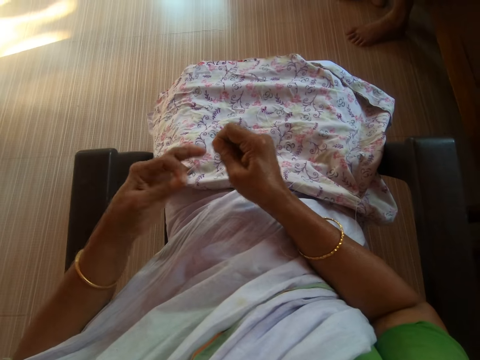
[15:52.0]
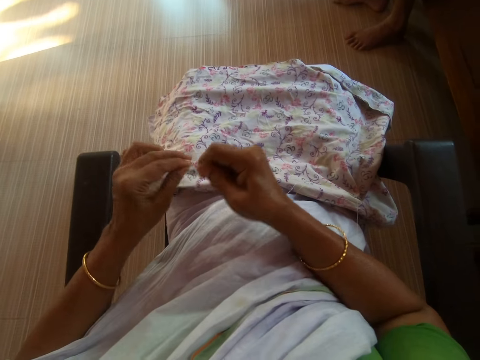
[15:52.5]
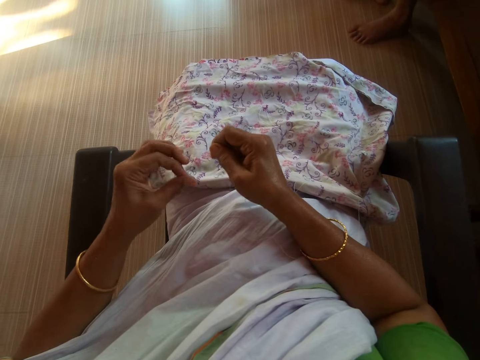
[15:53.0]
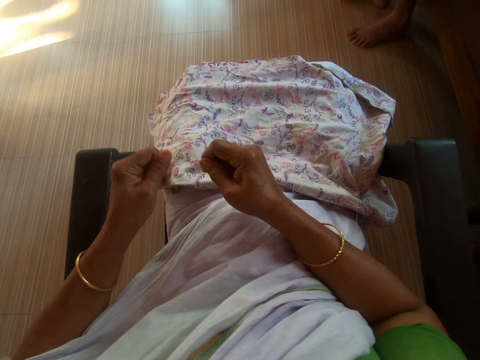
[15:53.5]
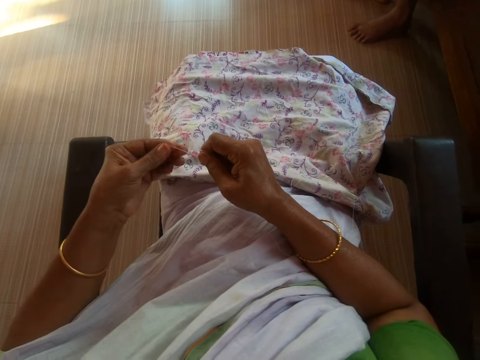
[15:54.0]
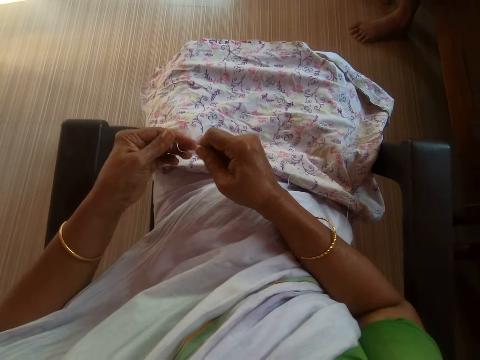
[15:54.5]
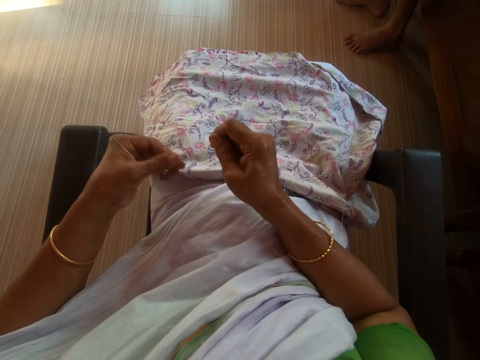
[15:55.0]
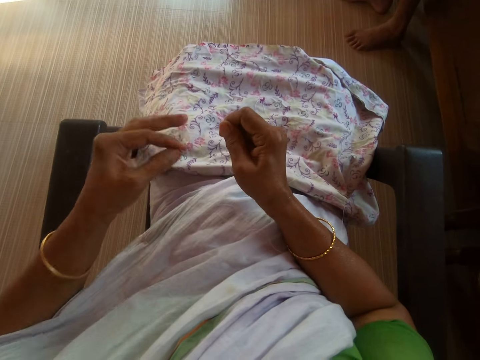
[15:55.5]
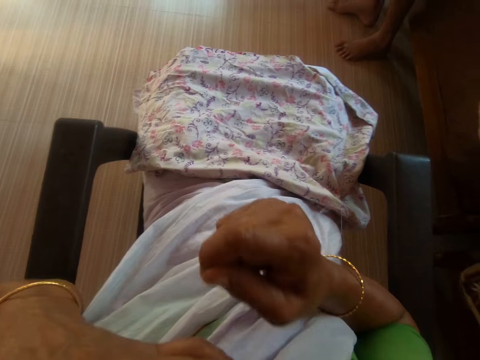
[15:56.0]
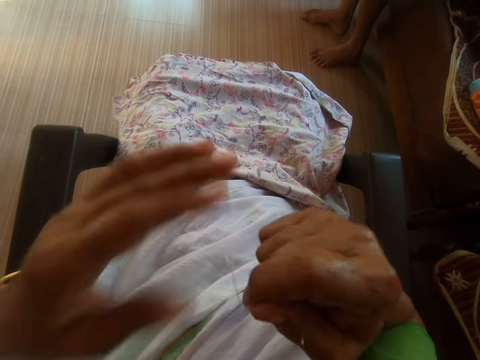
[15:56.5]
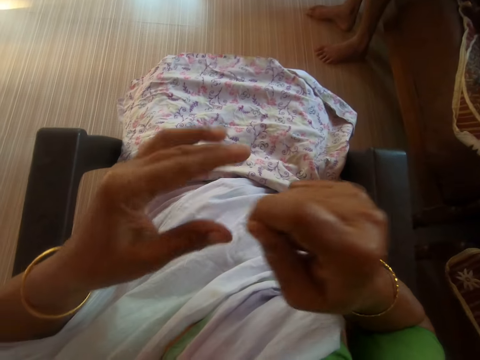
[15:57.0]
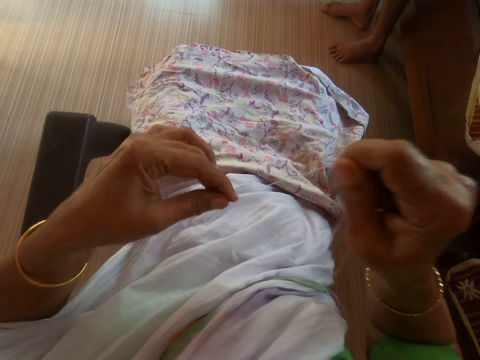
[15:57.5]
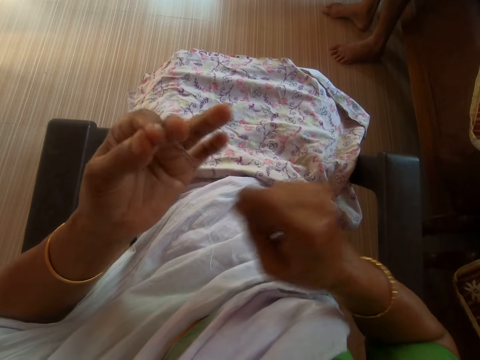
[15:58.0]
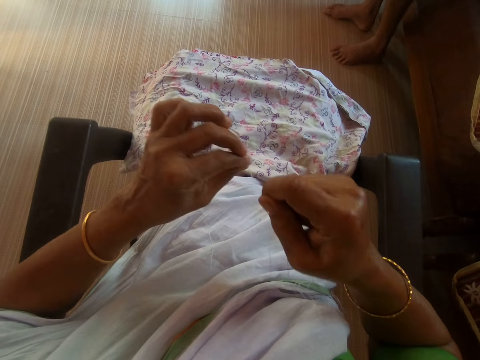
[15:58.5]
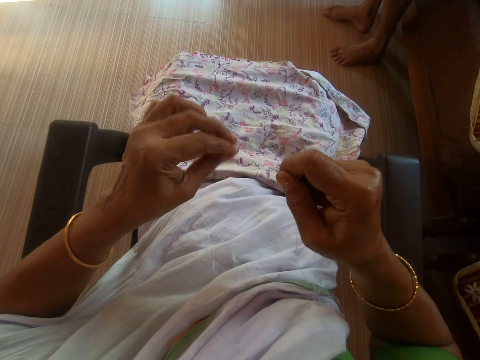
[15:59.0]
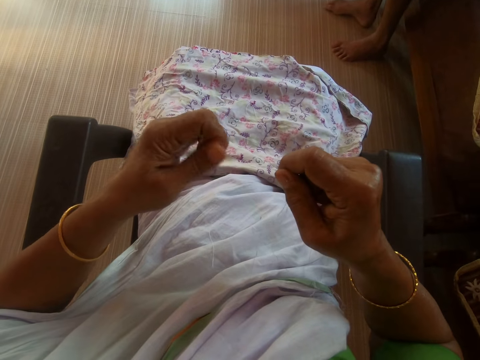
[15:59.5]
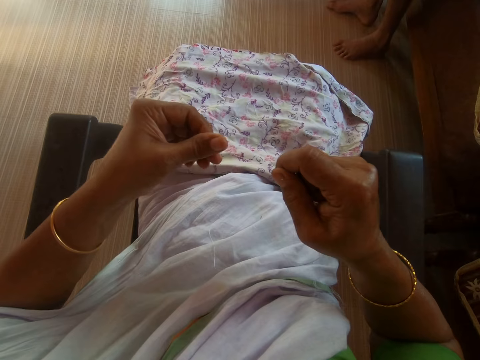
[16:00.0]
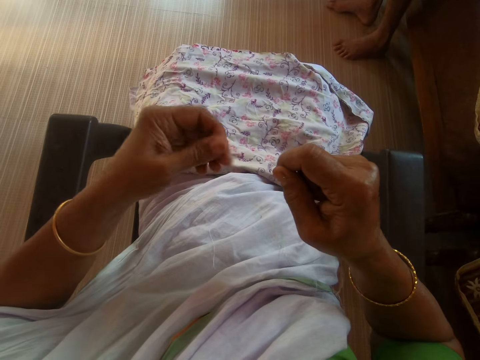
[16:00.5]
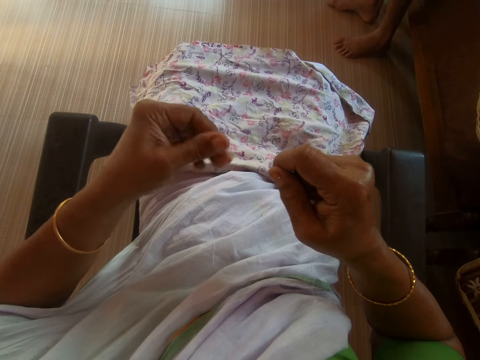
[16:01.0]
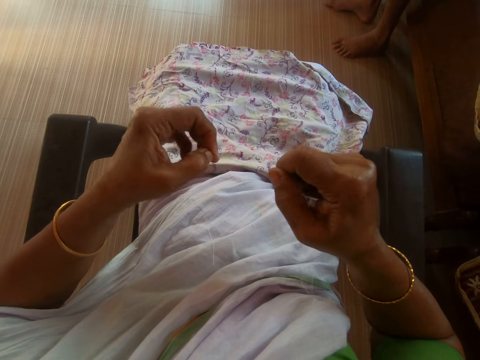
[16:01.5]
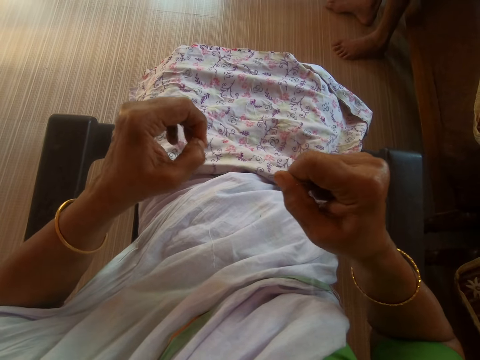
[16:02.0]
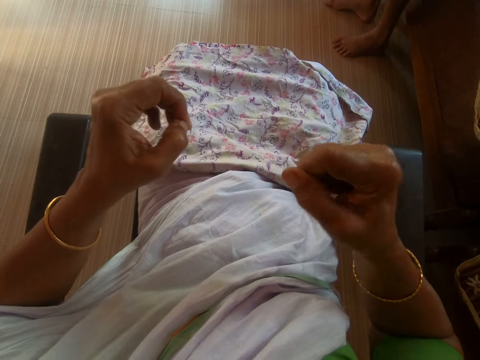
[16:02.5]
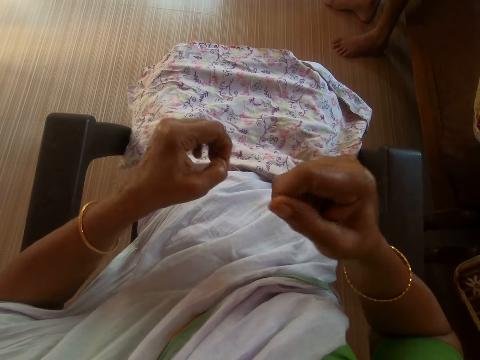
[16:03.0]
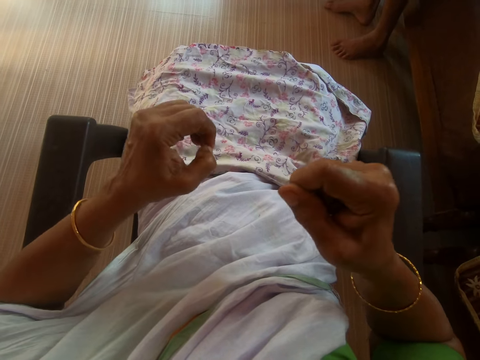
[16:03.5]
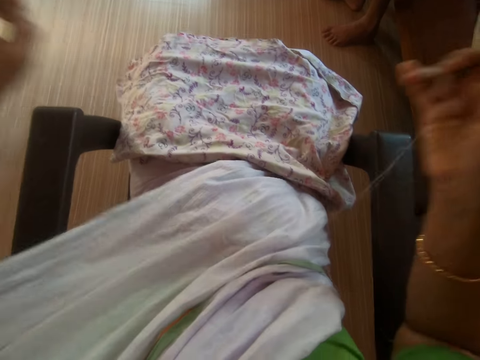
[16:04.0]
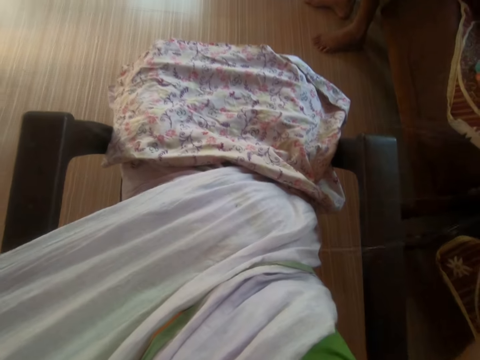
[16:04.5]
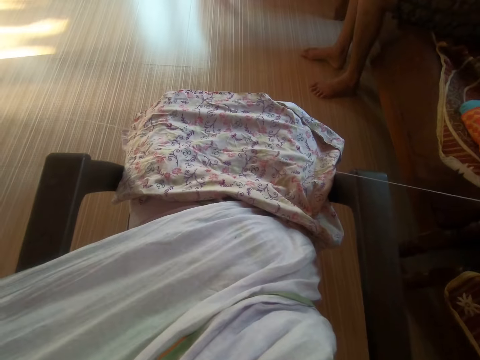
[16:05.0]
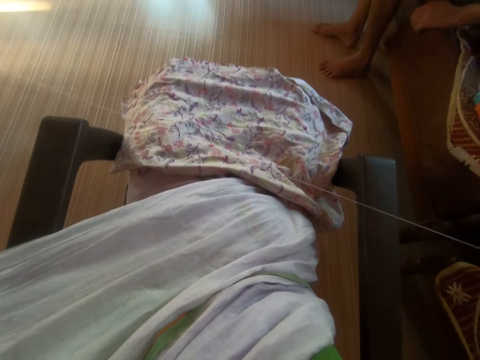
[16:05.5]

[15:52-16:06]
The camera wearer puts the thread in her mouth with her left hand. She knots the thread with her left hand. She tightens the thread with both hands.

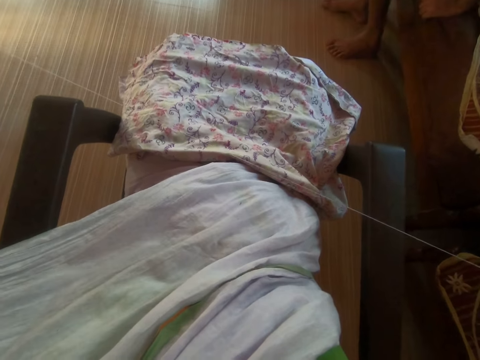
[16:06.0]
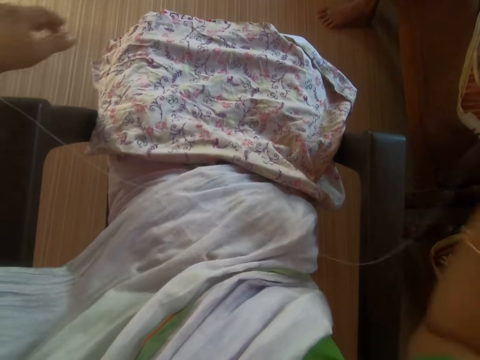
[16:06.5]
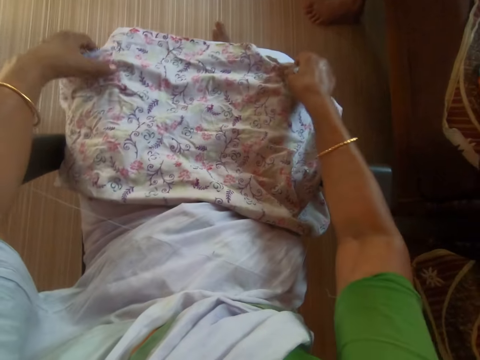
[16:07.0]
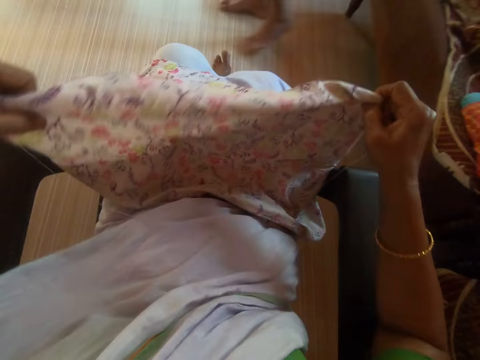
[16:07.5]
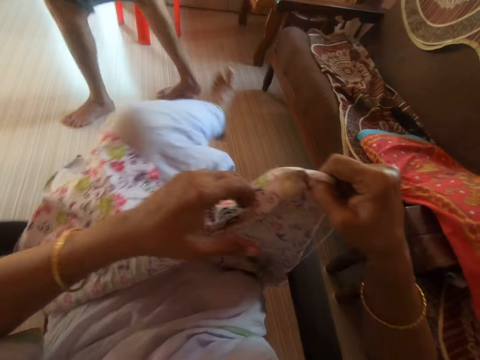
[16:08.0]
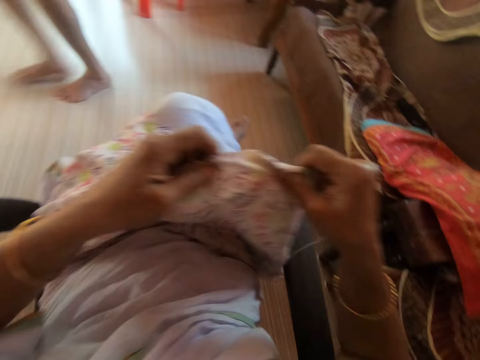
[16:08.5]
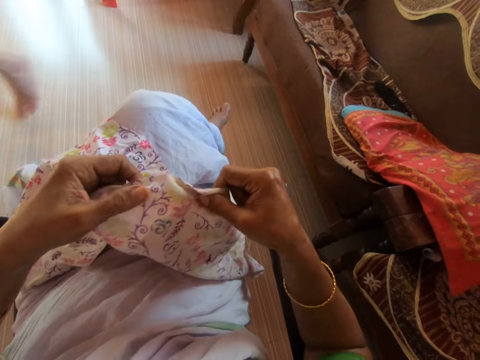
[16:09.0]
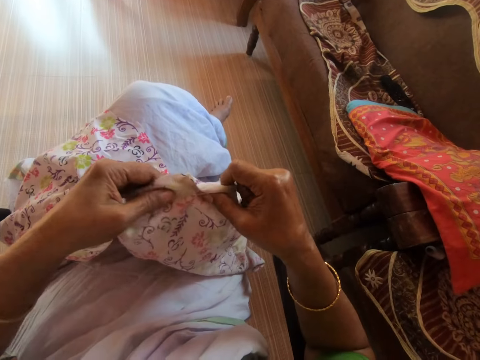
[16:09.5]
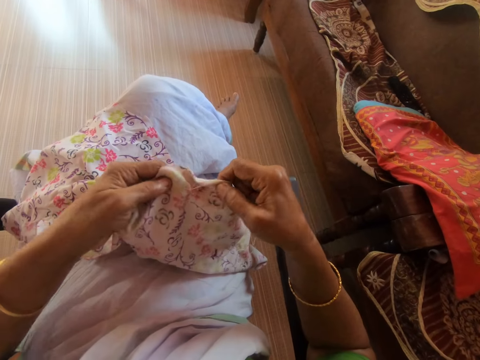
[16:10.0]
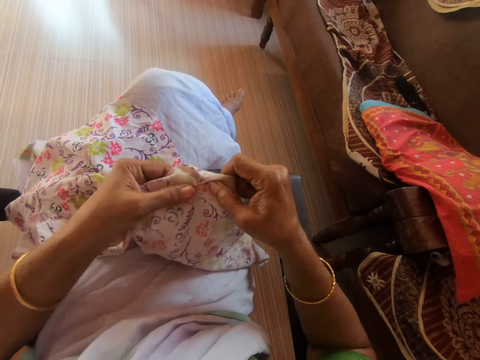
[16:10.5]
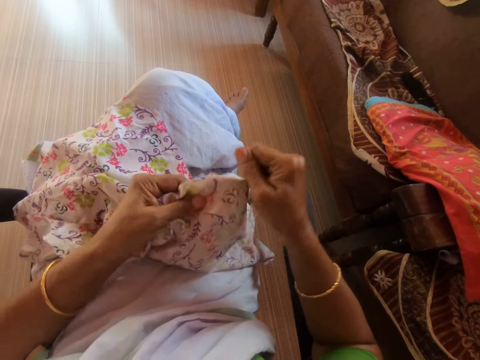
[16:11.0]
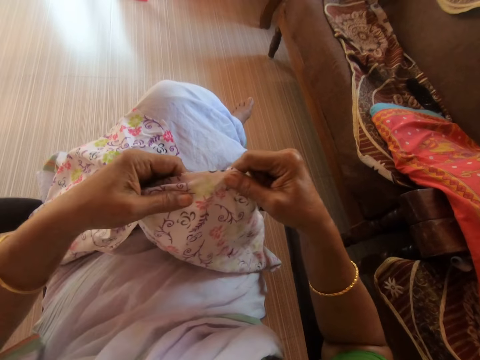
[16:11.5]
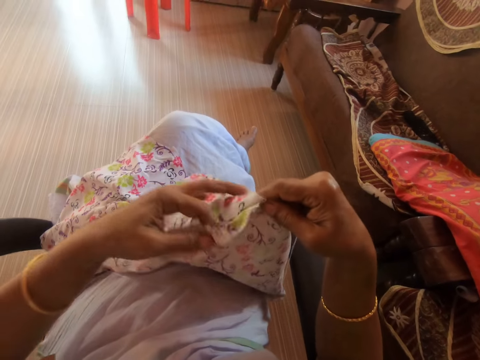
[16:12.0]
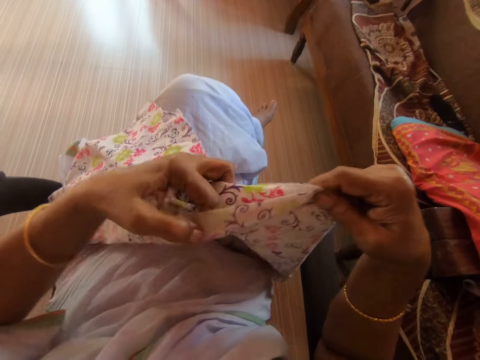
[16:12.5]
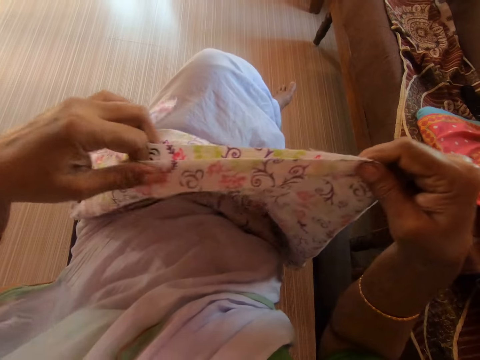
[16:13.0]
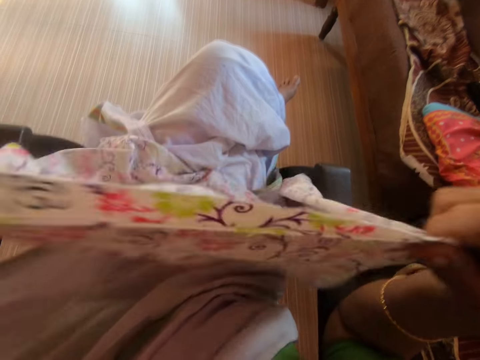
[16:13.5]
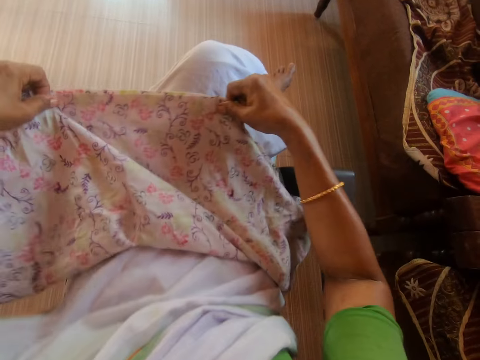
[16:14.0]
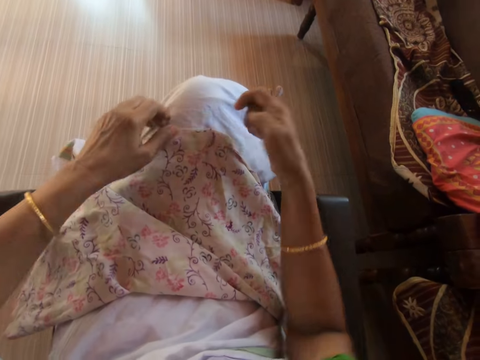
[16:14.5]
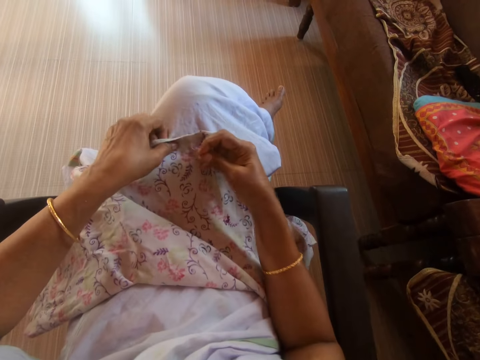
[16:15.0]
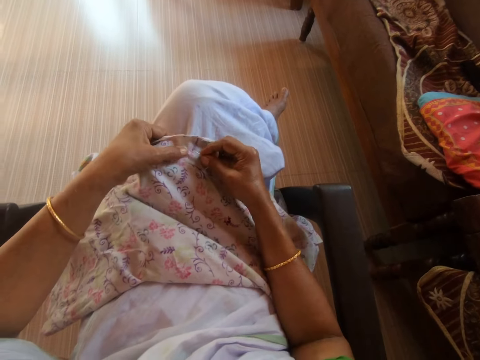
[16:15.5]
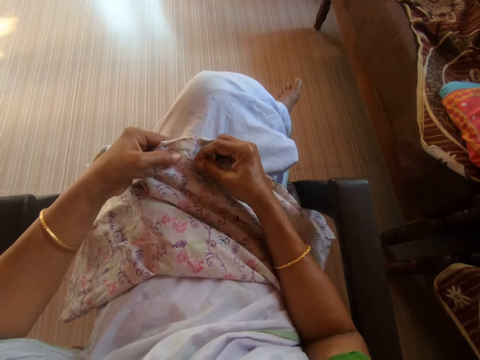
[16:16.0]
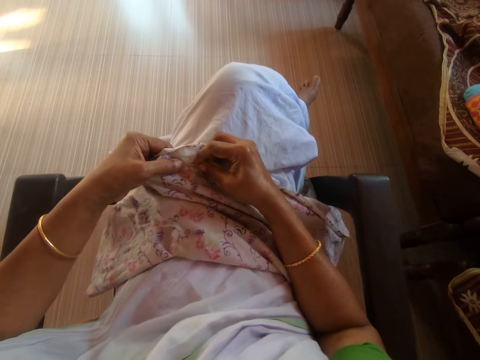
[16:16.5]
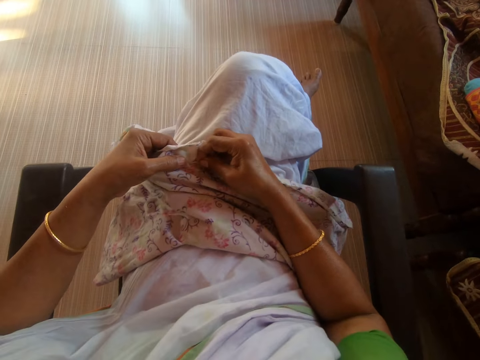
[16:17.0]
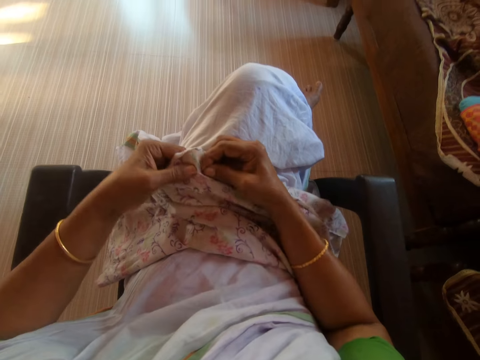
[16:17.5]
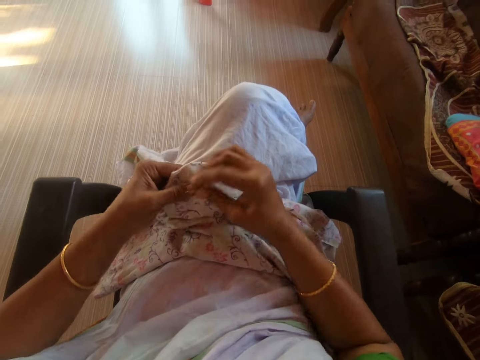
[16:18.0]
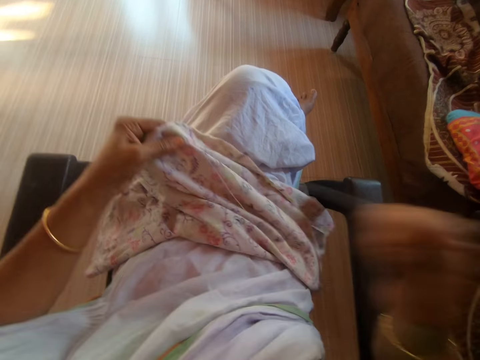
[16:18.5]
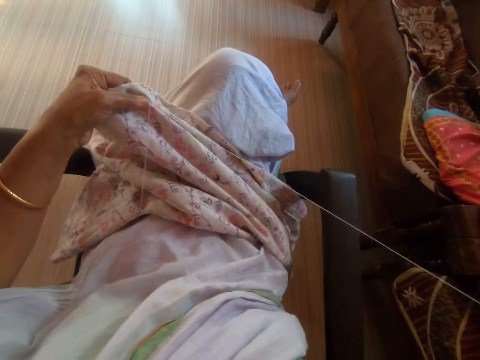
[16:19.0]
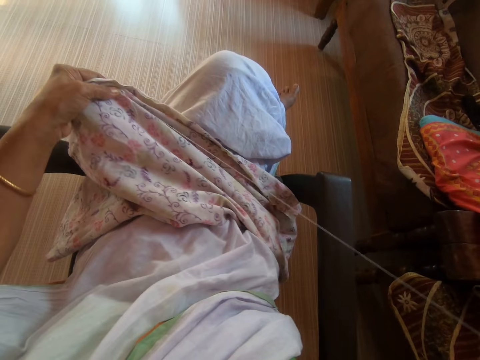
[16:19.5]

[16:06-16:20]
The camera wearer picks up the piece of cloth on her laps with both hands. A man stands from the chair. The camera wearer crosses her legs. She straightens the piece of cloth with her hands. She places the piece of cloth on her laps with her hands. She holds the piece of cloth with her left hand. She sews the piece of cloth with the thread and needle in her right hand.
